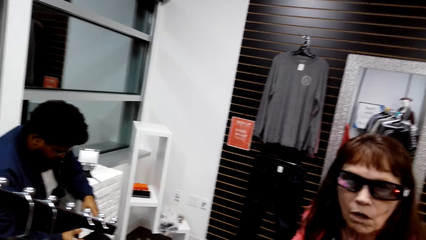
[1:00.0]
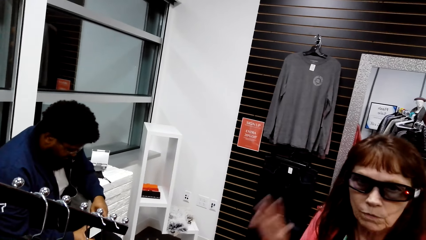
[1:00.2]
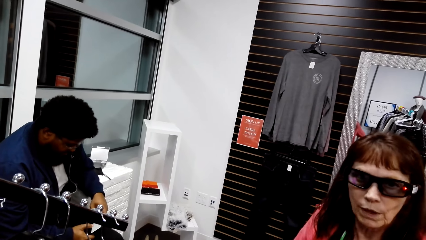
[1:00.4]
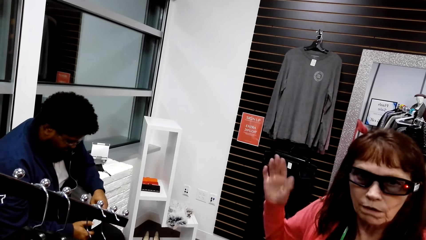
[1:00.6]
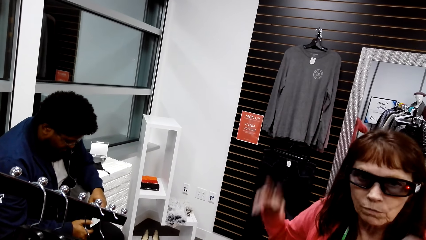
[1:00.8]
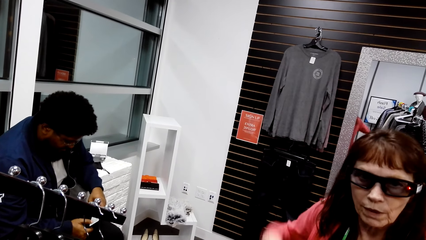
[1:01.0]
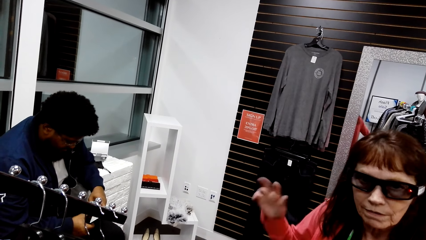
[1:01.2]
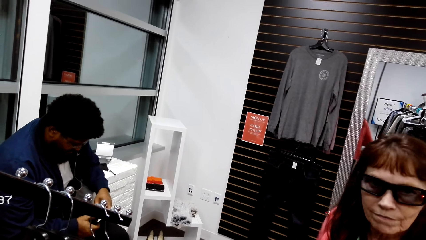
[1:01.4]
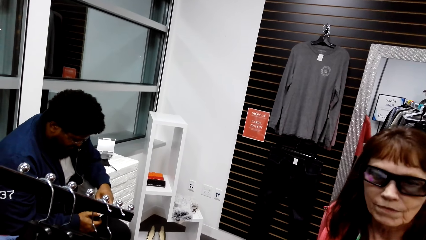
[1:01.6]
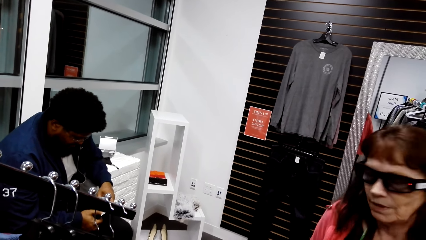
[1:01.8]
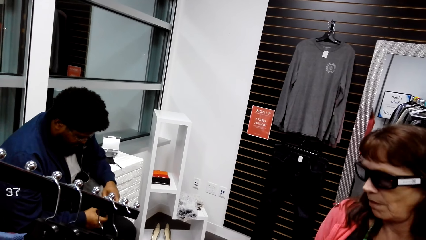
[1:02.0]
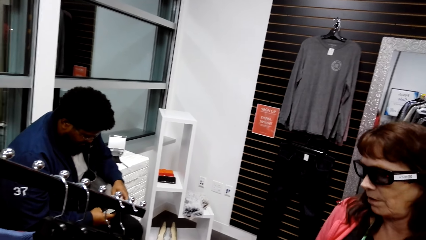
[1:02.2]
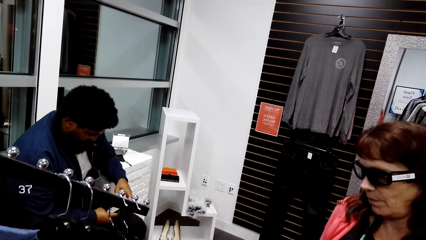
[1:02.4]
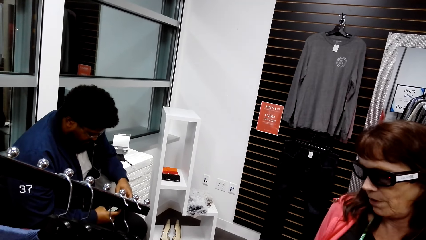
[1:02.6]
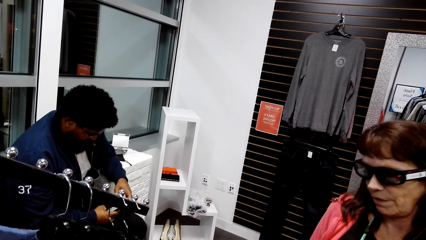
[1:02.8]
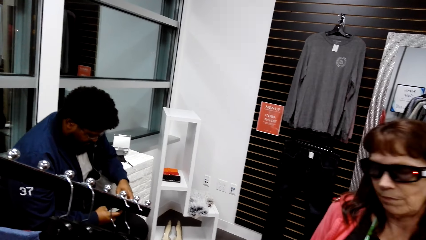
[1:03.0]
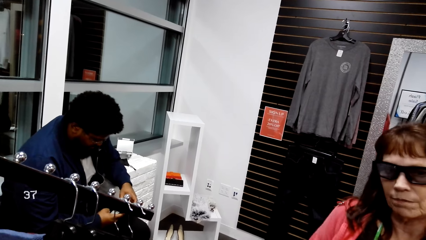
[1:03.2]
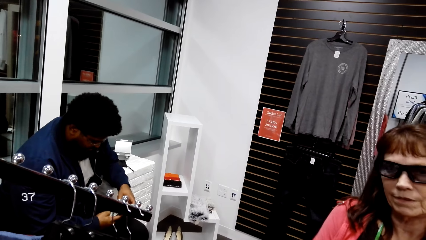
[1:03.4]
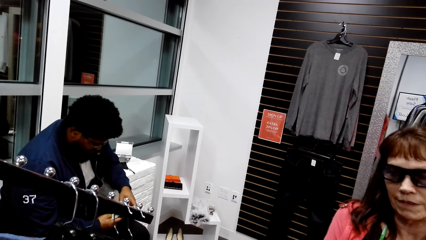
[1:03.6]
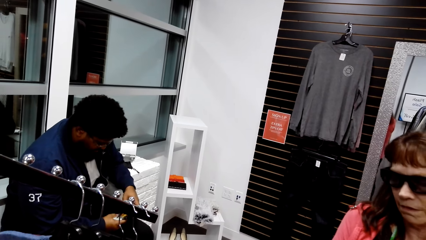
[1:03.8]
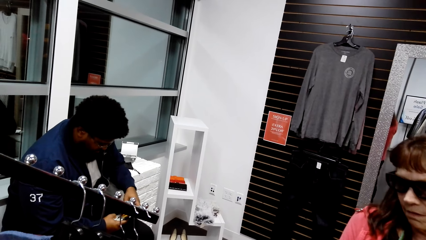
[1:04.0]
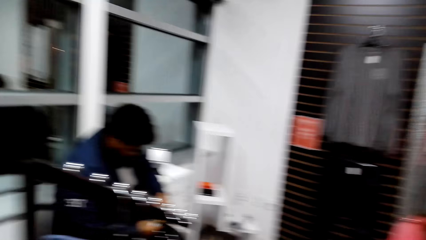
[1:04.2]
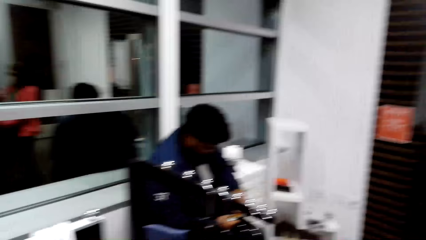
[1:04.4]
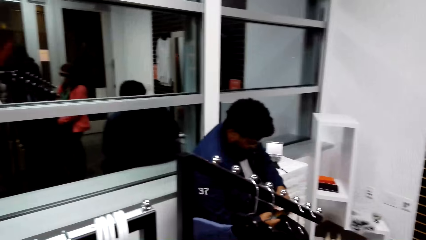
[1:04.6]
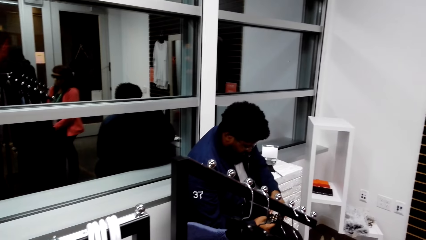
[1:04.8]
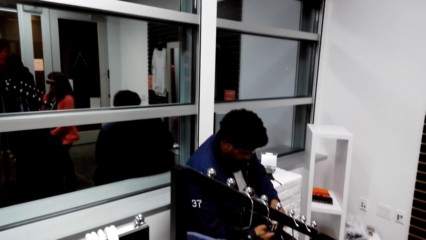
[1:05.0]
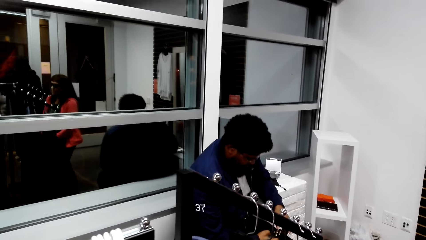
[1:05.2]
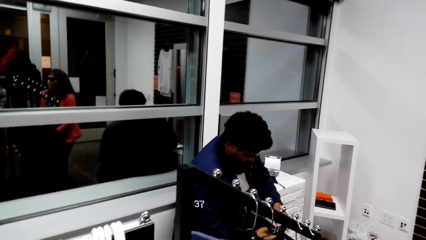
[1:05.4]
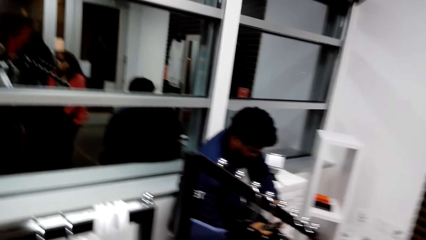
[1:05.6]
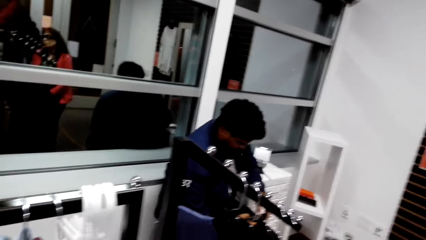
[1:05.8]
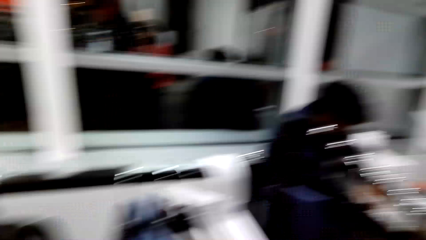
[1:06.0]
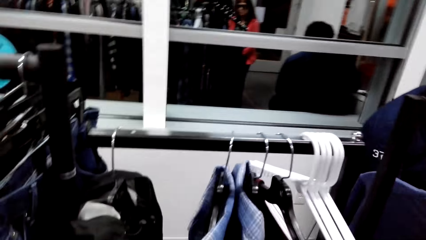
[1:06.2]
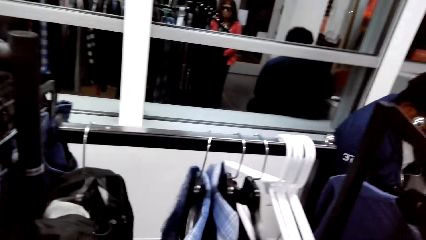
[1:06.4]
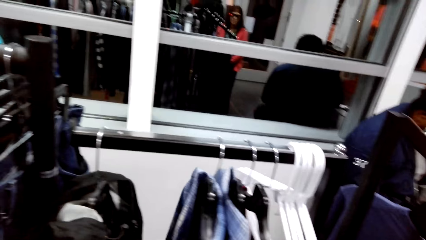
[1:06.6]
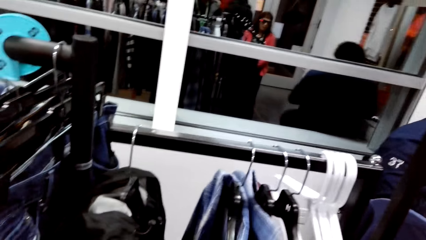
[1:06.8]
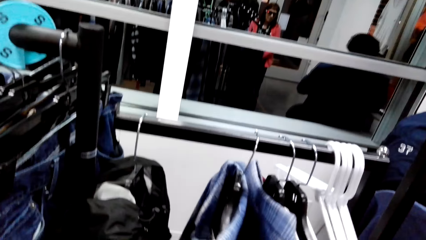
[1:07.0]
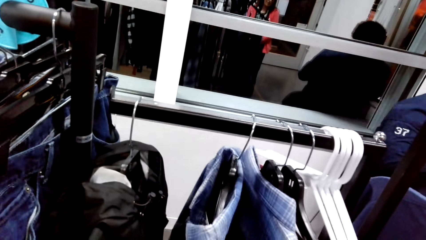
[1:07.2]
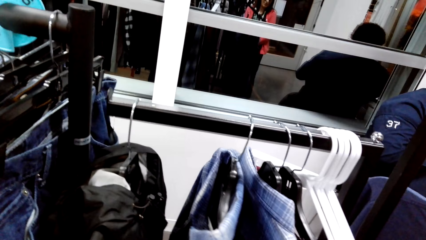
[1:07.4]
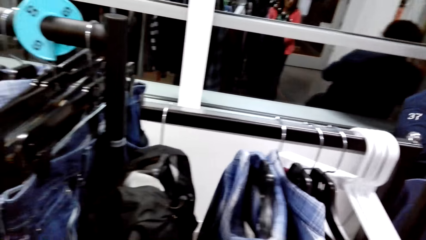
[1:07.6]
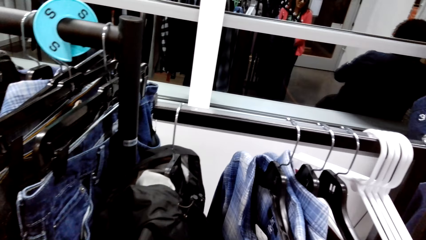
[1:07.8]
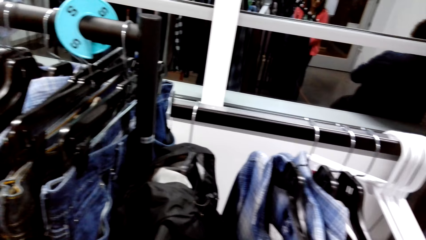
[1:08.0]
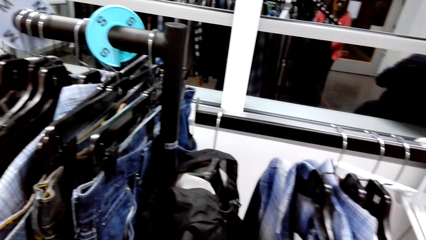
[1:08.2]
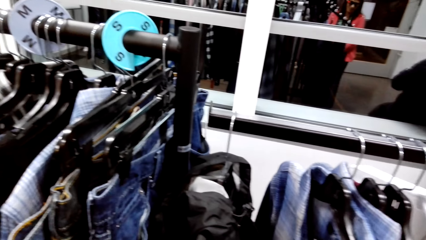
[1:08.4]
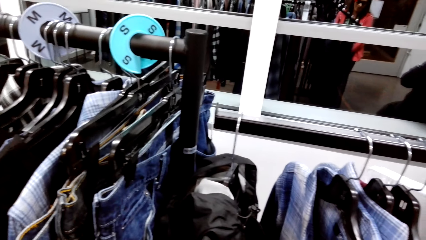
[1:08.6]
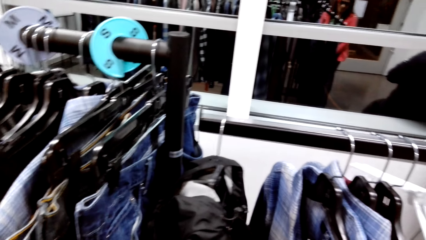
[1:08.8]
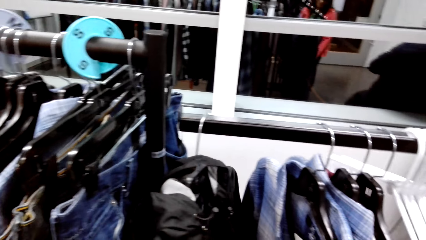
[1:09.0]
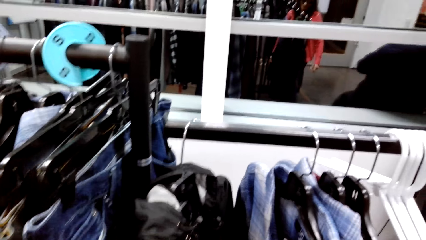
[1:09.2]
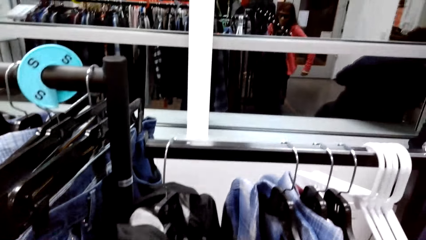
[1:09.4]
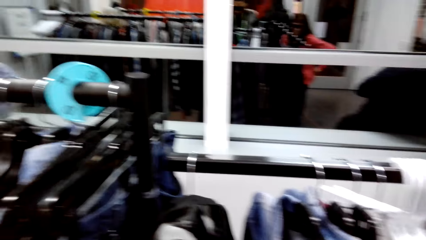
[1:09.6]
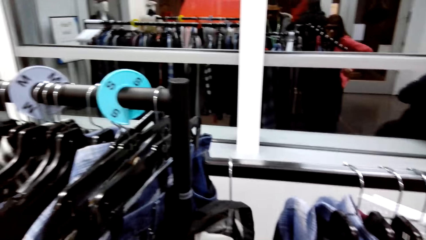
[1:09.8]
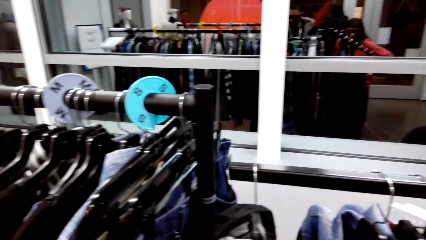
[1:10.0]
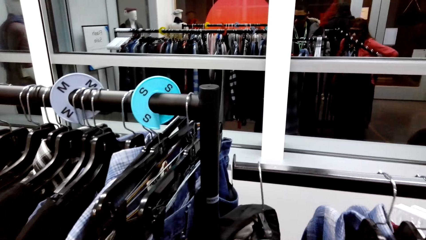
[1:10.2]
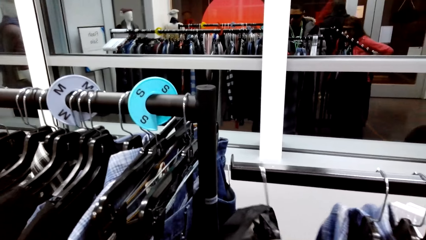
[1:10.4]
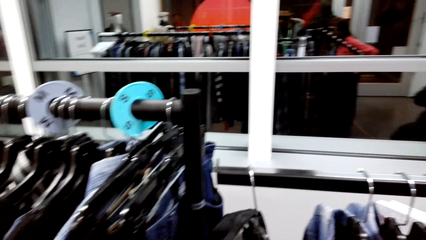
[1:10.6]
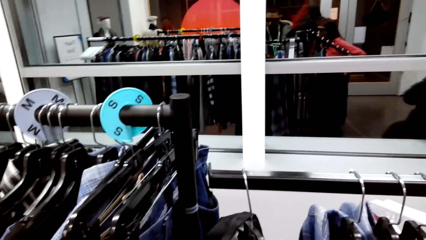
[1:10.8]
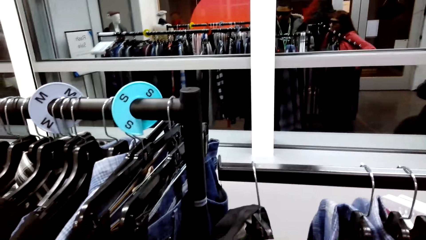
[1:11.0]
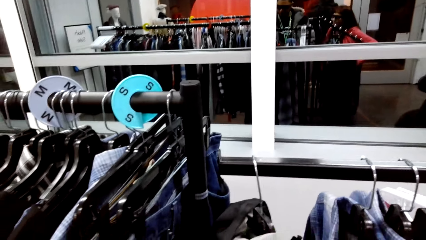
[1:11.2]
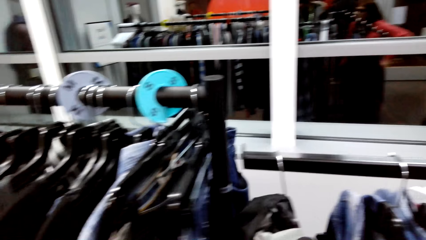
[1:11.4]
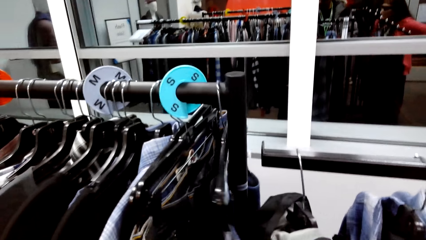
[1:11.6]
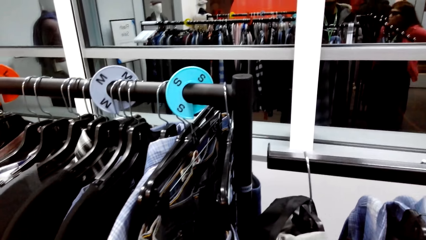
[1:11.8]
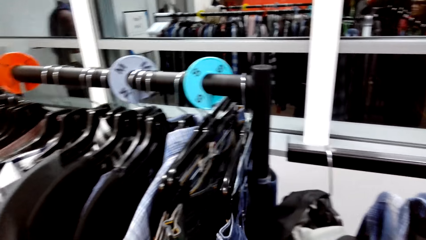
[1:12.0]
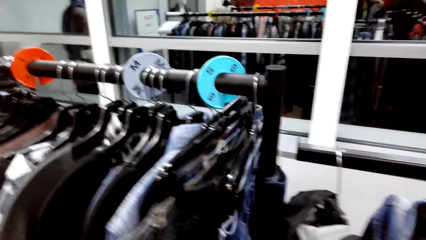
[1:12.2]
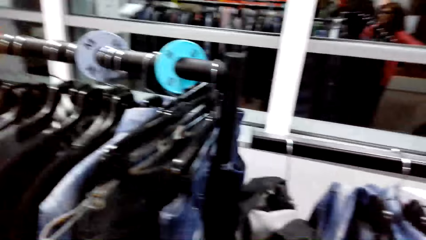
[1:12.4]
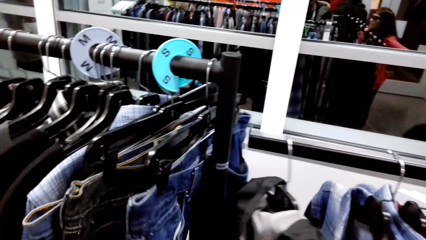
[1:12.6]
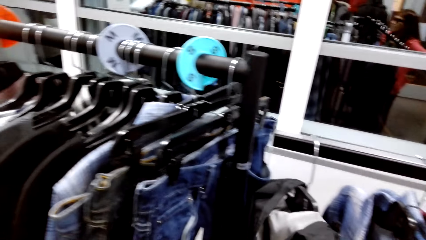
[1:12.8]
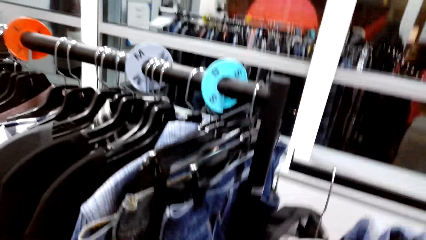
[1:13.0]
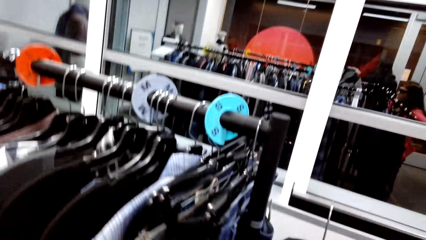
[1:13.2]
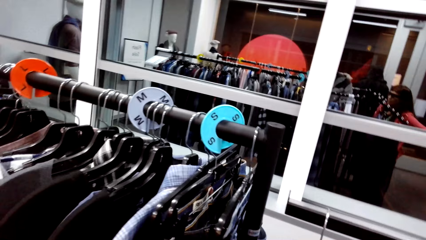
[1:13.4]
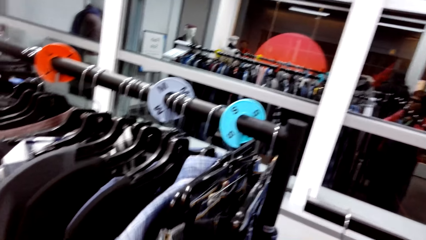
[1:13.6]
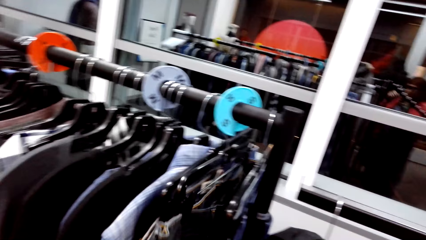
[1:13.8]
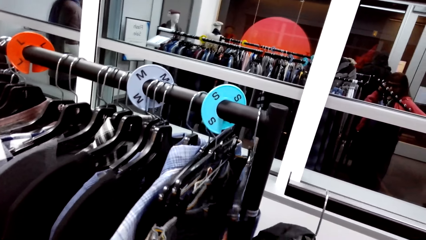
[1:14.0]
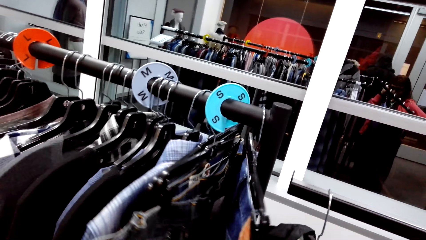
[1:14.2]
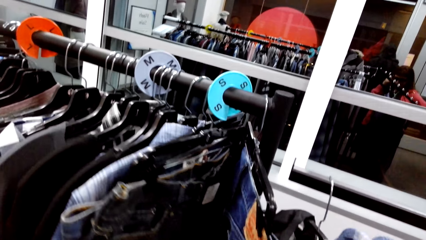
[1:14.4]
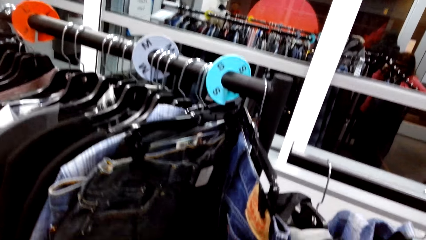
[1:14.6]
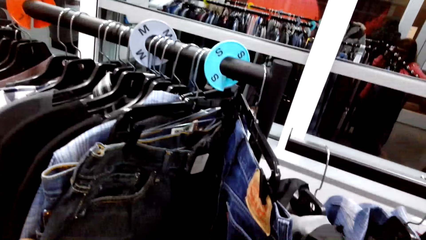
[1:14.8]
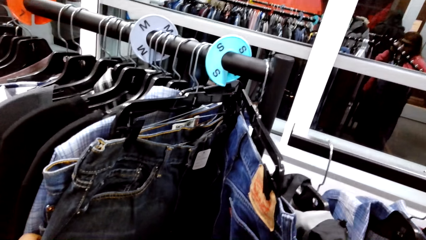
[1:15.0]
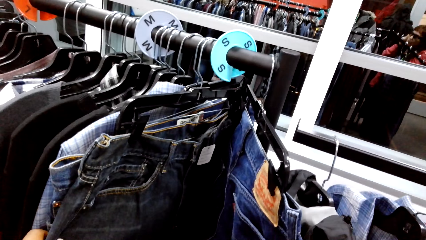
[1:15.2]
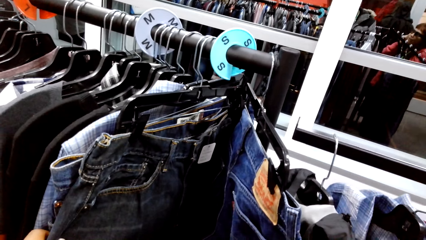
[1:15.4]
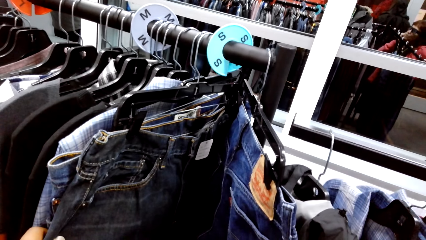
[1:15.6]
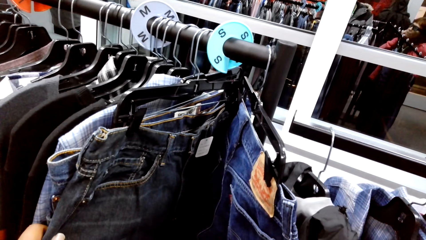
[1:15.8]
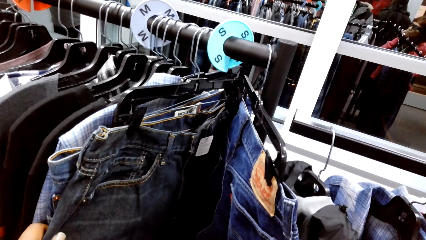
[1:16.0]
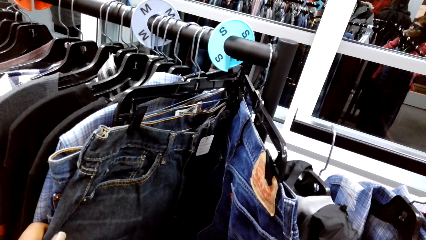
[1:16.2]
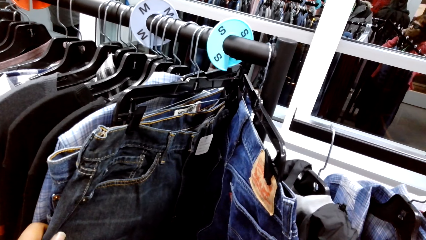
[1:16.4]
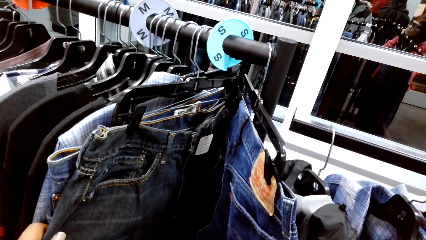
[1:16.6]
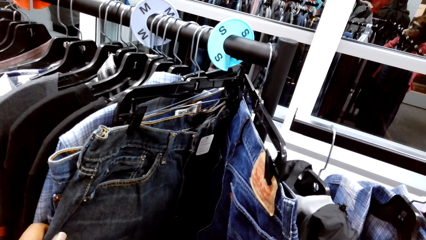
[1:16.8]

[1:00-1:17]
The camera wearer dialogues with persons. A woman moves her hands and talks. The camera wearer looks at the clothes. They move the clothes. They look around the clothing store. They dialogue with the persons. They look around the clothing store. They dialogue with the persons.
